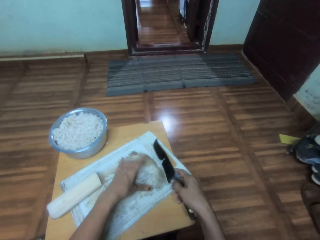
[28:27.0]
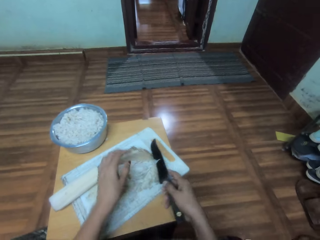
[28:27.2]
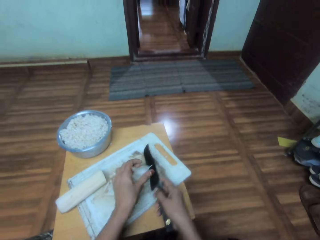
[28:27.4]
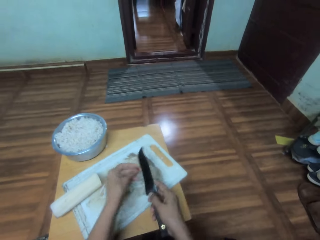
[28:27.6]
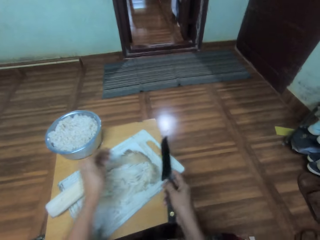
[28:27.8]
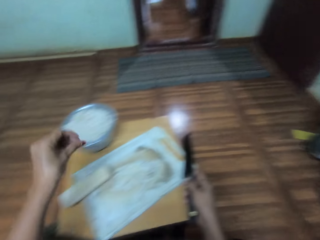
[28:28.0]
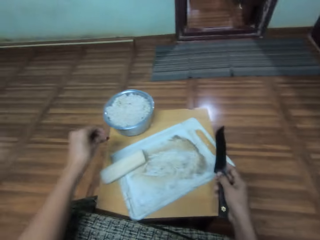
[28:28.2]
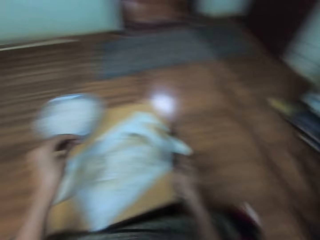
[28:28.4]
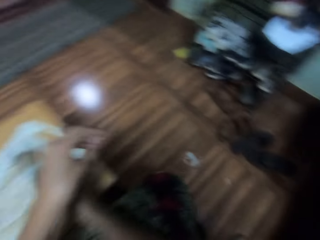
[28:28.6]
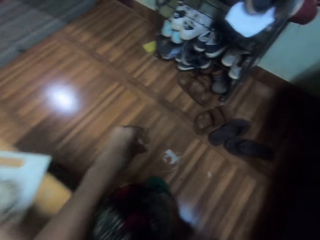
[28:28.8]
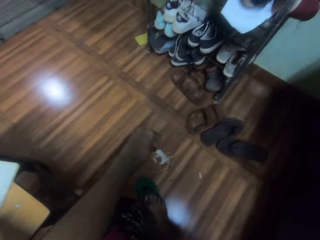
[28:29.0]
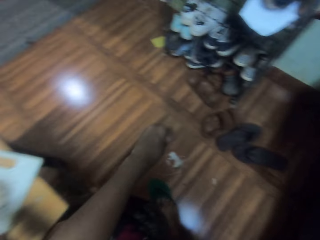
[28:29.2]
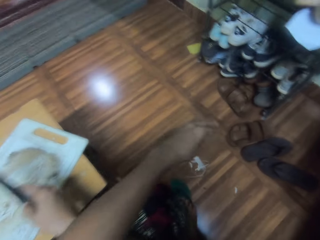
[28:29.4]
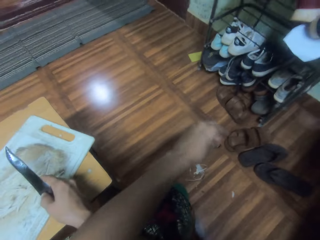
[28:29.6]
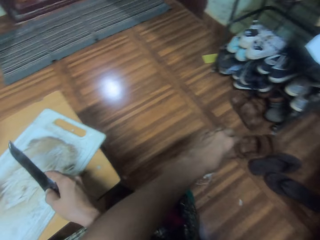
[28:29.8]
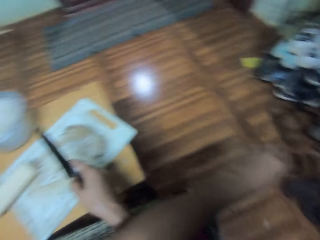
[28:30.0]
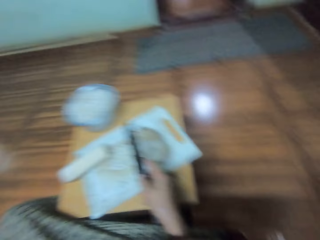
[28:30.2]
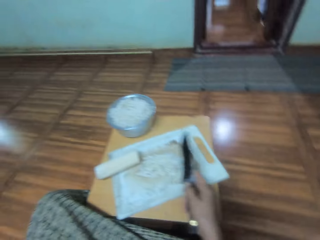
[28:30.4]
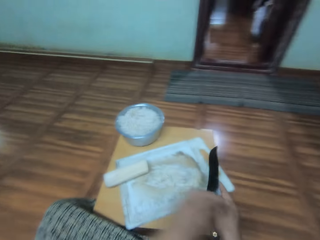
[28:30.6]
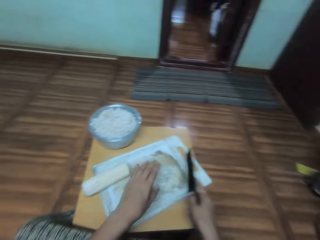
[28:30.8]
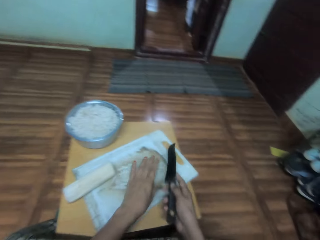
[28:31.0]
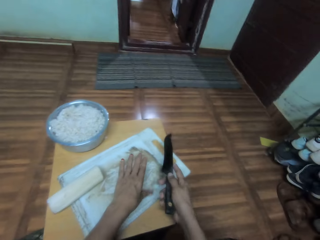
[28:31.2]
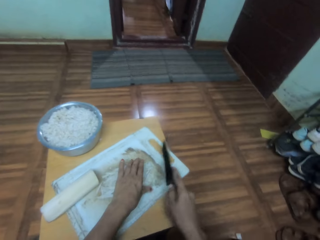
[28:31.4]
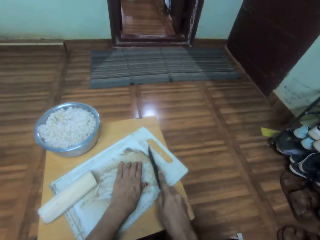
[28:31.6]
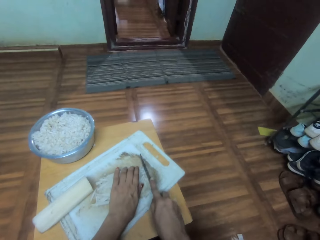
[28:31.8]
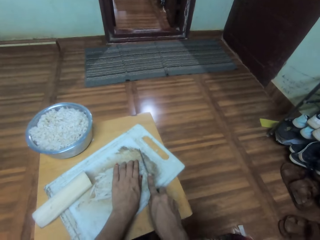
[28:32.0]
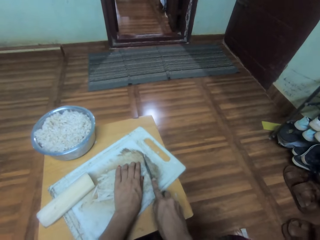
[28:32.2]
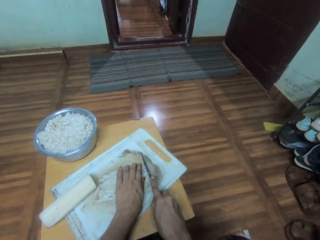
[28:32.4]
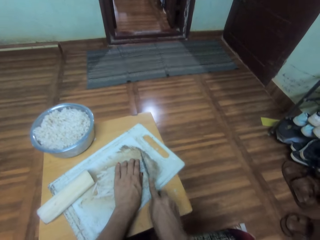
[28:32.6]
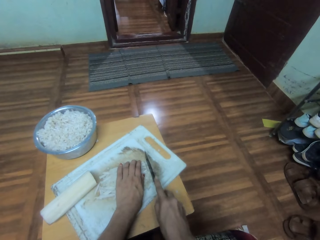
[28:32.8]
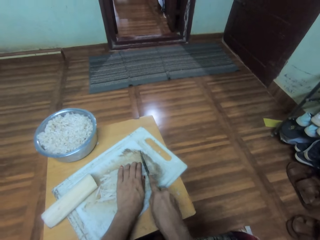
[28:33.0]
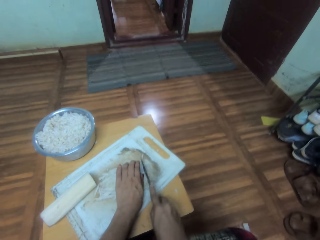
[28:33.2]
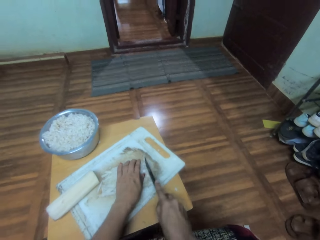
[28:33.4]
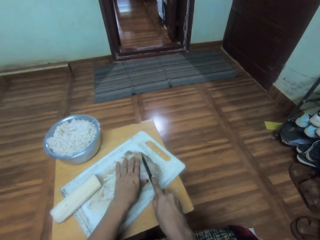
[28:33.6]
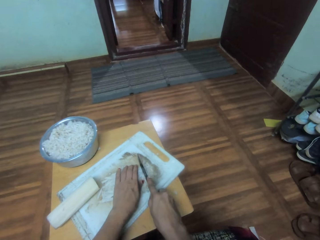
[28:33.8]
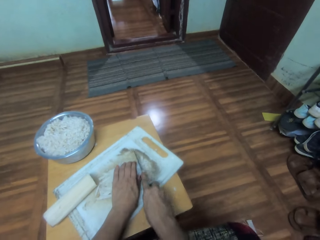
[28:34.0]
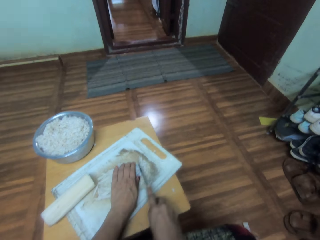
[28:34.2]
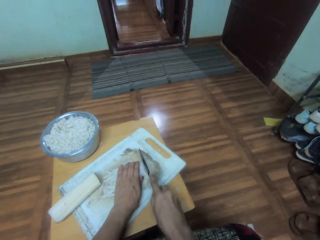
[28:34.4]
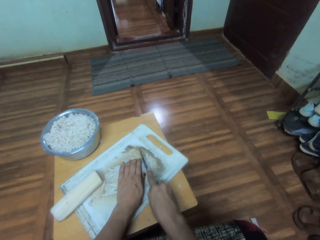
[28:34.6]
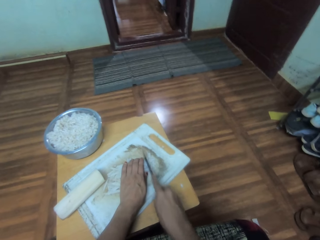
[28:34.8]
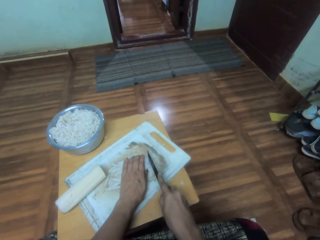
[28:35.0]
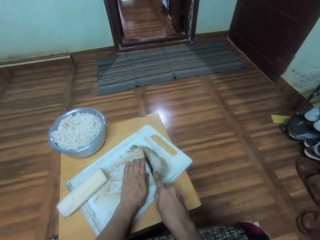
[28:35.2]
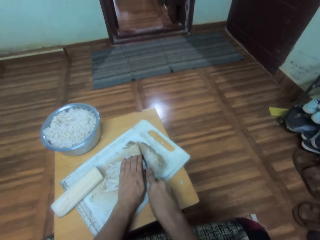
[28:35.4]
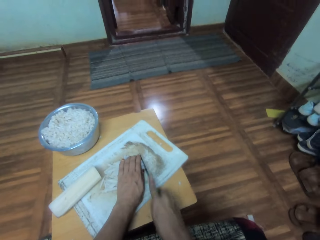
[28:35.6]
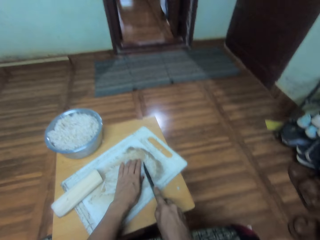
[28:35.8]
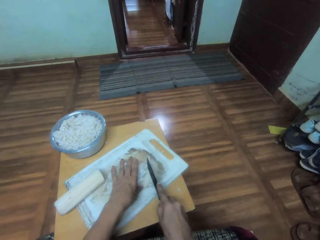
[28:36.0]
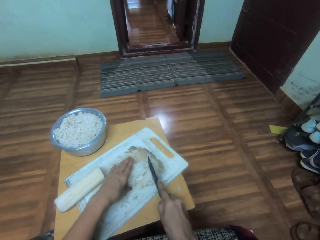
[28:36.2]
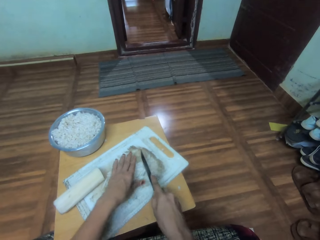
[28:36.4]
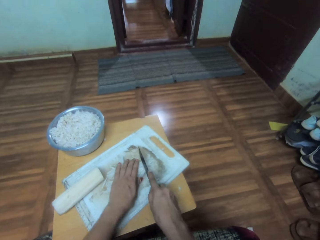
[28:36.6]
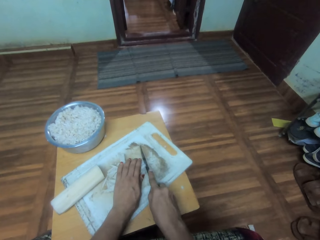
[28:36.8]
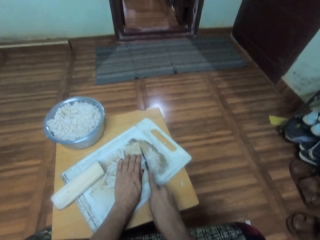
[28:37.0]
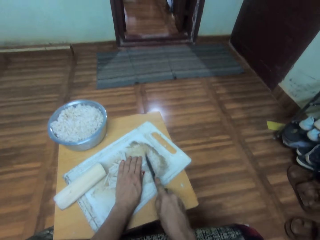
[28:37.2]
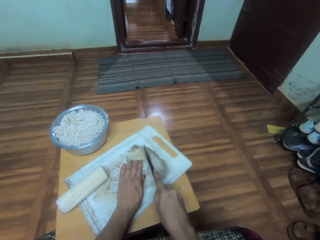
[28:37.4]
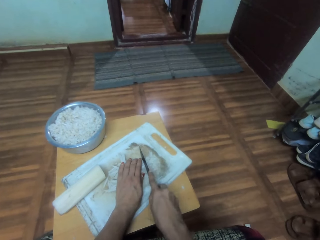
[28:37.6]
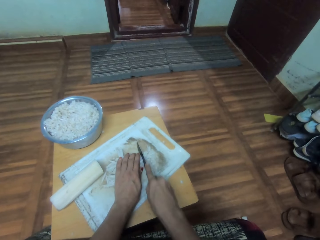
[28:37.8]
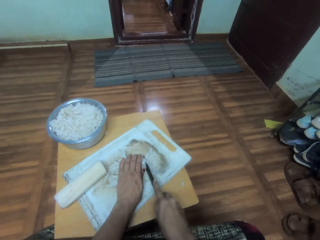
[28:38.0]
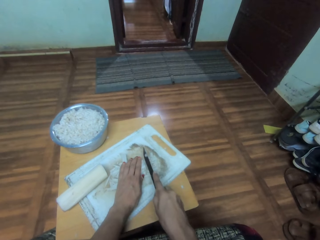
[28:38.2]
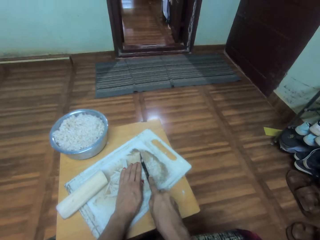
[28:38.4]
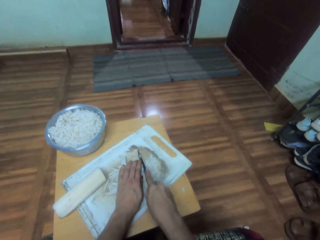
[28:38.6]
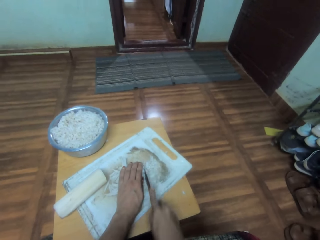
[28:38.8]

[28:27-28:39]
The camera wearer moves their hand up. They hold the knife. They remove dirt from the knife. They pick up something. They put the dirt aside on the chopping board. They move their hand around. They throw the dirt on the floor. They move their hand forward. They arrange something. They move the knife down. They cut the vegetables.

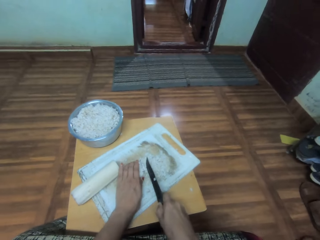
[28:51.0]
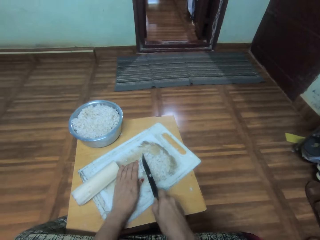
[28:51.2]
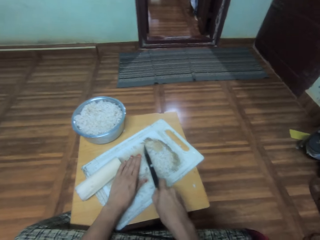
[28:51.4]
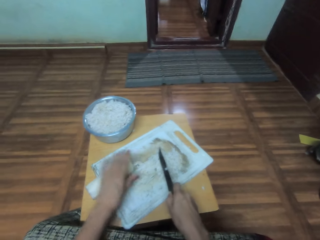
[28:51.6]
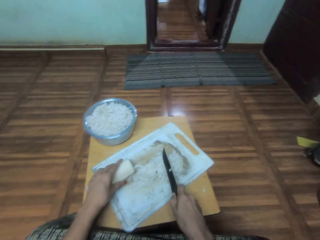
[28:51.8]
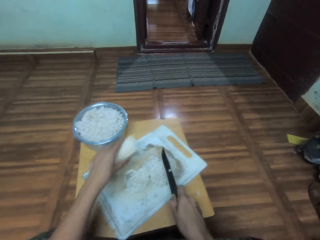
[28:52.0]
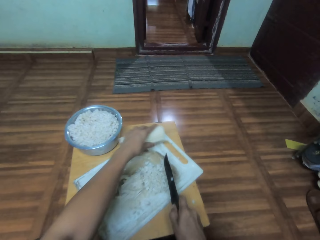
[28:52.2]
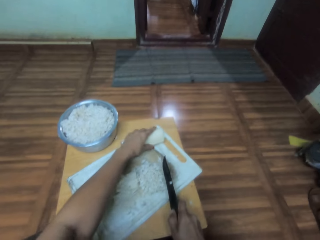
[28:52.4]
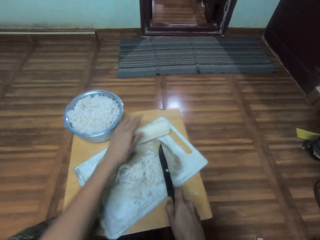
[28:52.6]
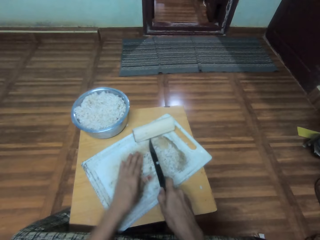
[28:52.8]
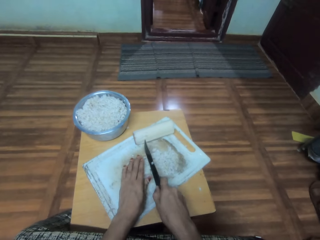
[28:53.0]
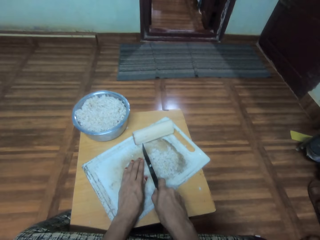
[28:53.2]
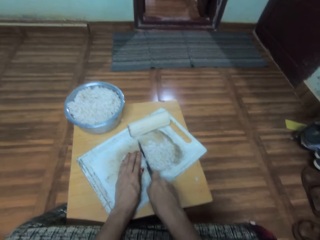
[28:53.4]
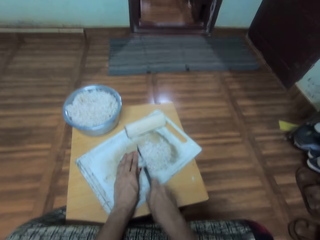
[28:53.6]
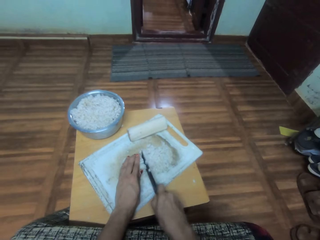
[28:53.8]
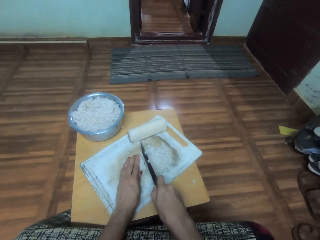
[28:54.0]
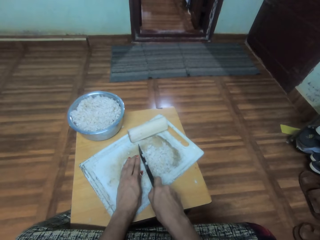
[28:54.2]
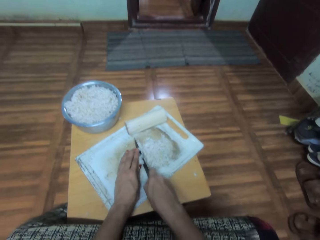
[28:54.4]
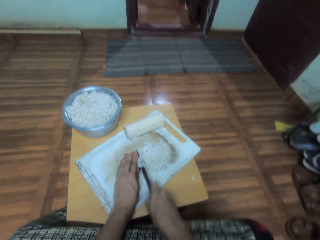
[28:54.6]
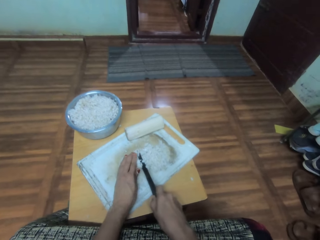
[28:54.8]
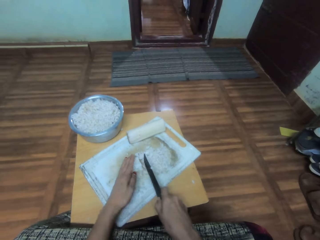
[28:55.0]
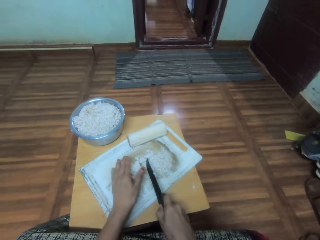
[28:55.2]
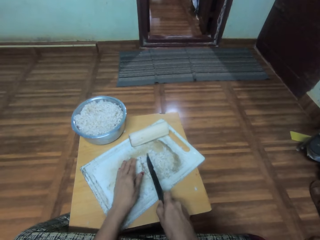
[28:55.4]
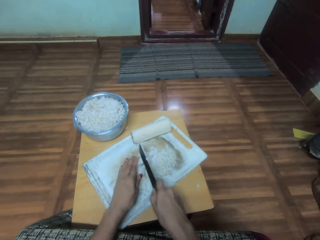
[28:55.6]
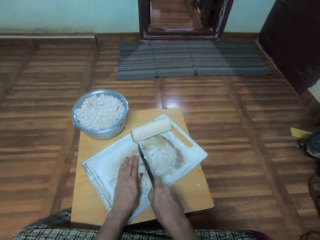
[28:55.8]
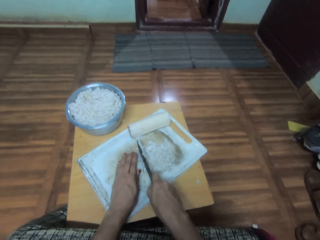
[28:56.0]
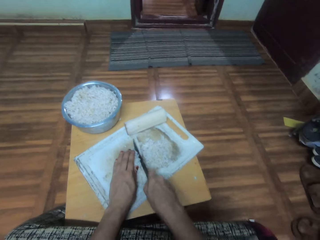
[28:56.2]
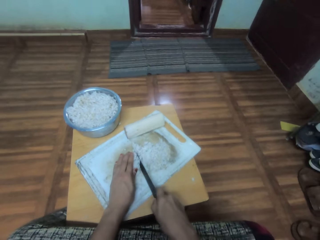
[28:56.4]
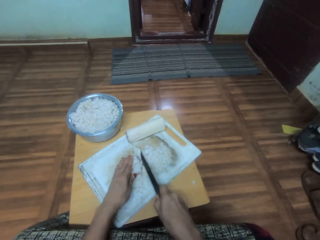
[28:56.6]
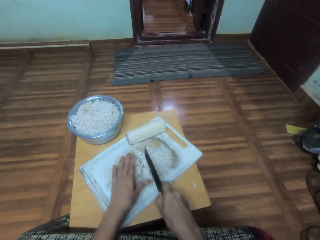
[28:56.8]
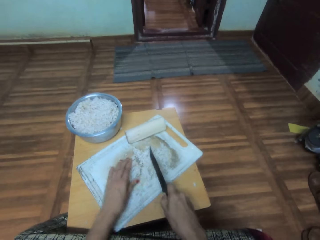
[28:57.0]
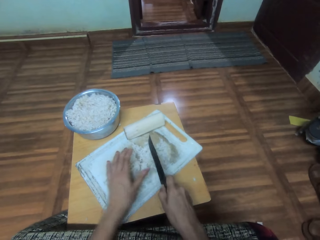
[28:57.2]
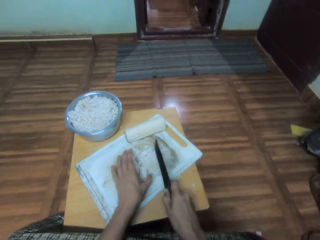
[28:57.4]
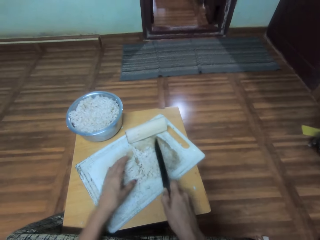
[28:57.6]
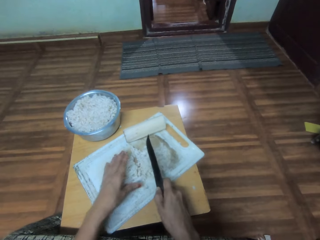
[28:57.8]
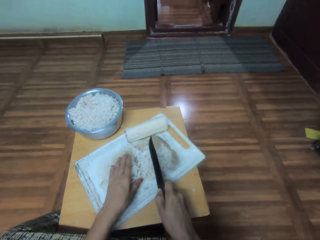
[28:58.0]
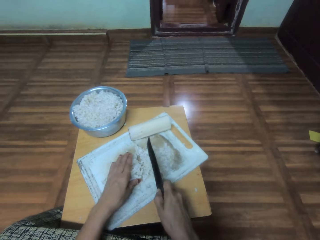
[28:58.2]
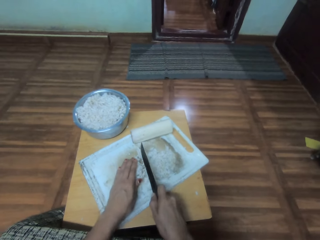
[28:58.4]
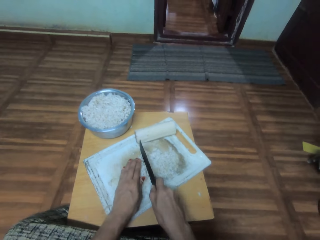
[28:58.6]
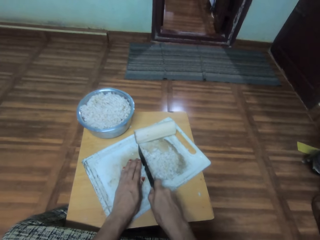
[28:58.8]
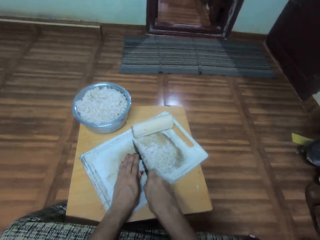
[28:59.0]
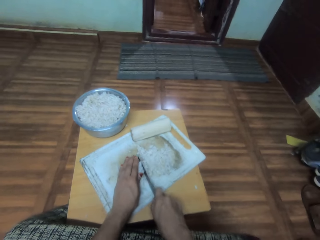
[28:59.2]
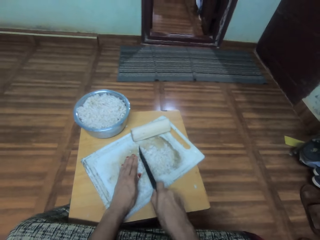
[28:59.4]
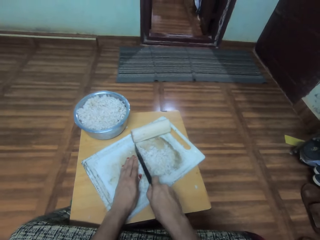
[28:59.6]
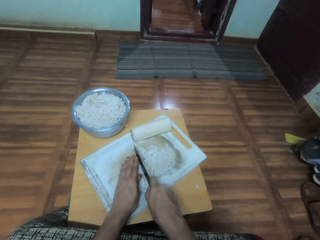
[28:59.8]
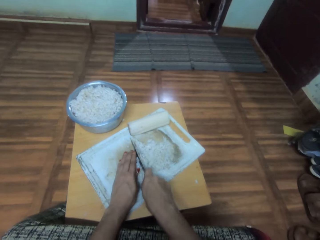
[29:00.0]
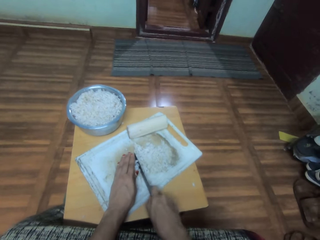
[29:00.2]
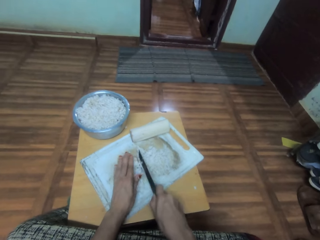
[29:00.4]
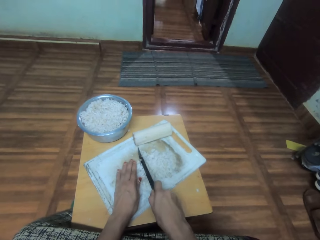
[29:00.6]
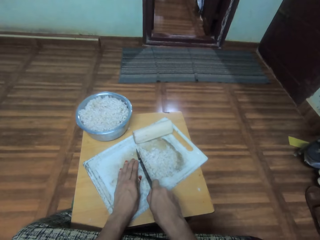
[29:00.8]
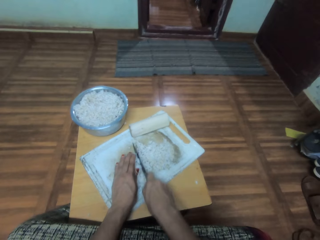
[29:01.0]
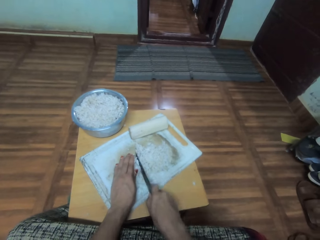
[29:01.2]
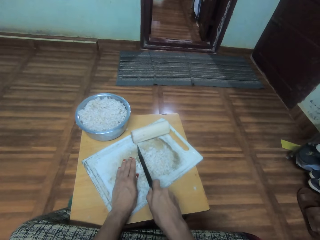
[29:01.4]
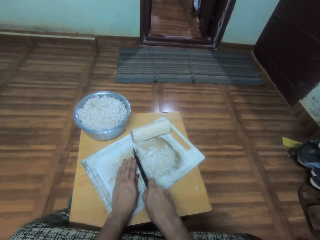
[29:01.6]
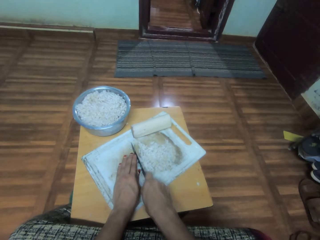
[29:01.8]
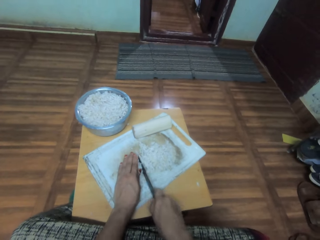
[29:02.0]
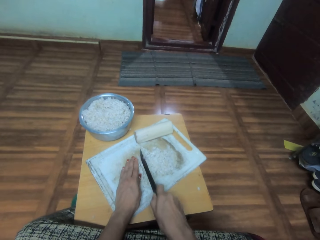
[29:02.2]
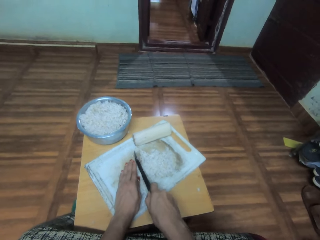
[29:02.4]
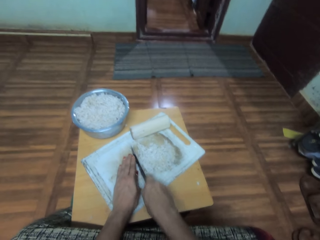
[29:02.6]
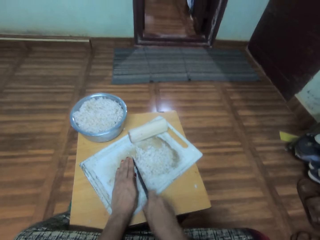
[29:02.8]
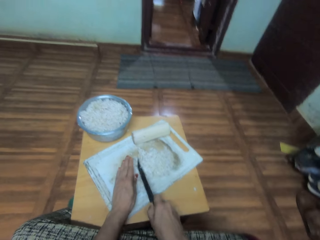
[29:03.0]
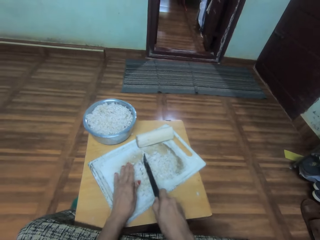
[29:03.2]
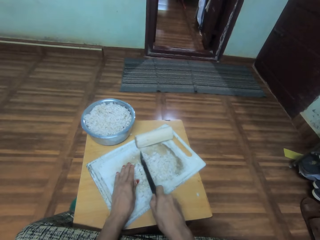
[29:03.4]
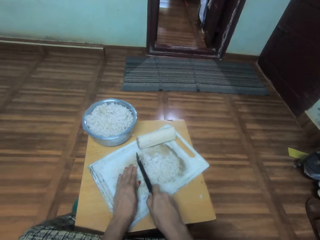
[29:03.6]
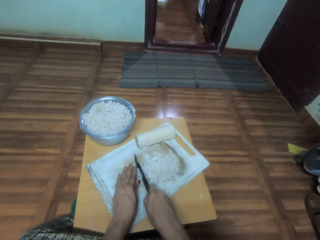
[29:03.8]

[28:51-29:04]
The camera wearer picks up the vegetable. They place the vegetable on the chopping board. They cut the vegetables. They move their hand down. They touch something. They lift the knife up. They move something. They move the knife down. They chop something.
